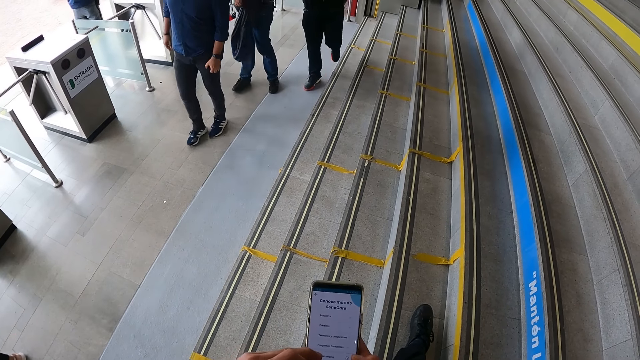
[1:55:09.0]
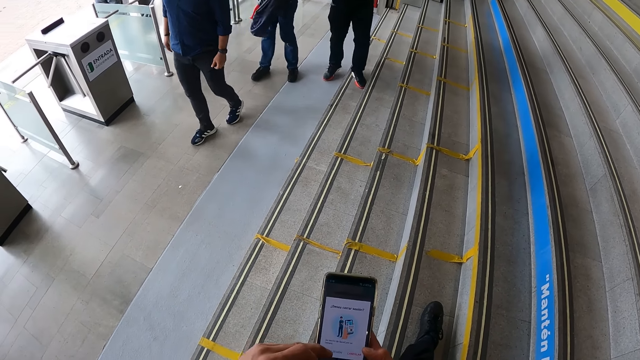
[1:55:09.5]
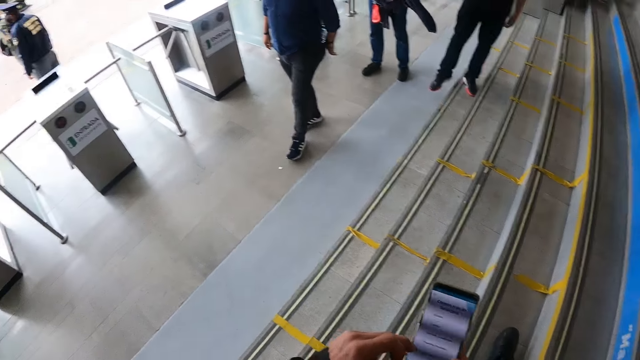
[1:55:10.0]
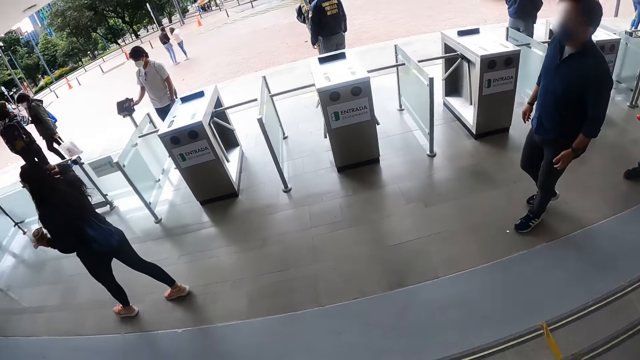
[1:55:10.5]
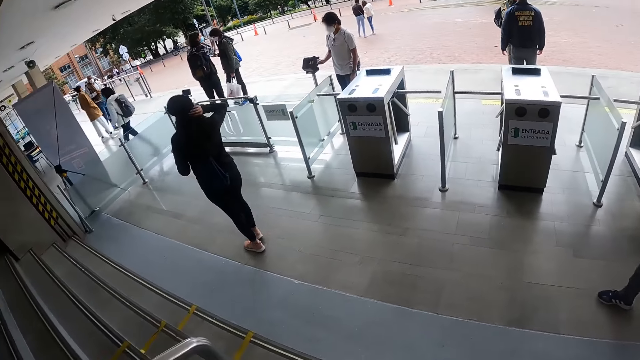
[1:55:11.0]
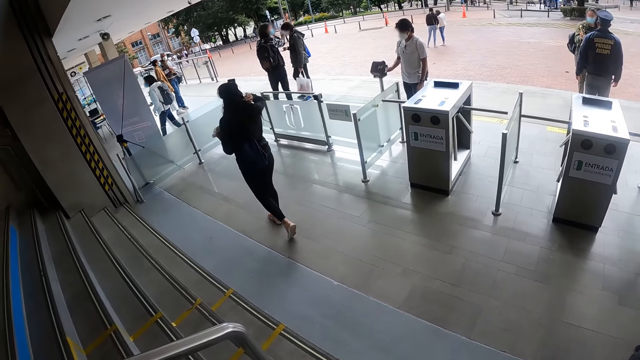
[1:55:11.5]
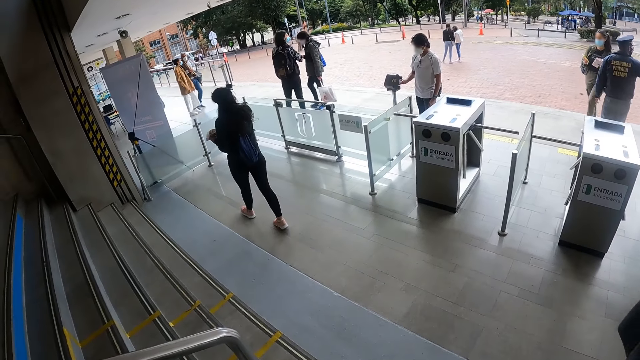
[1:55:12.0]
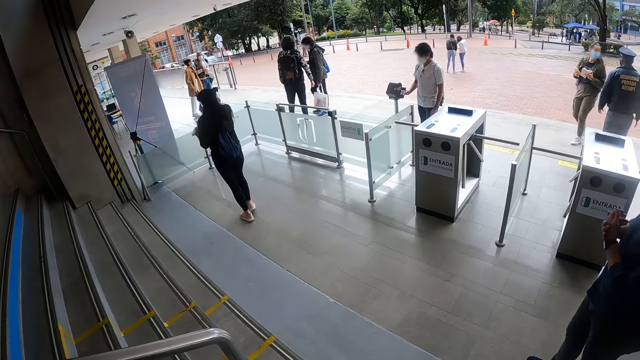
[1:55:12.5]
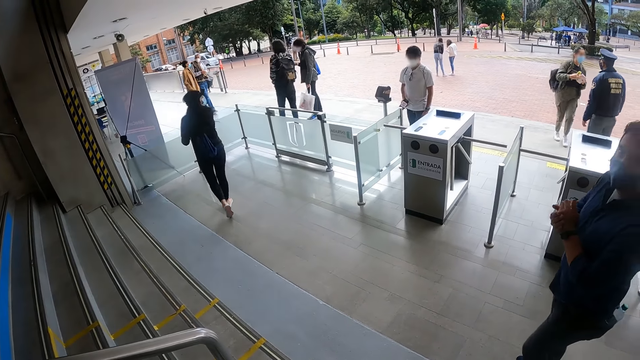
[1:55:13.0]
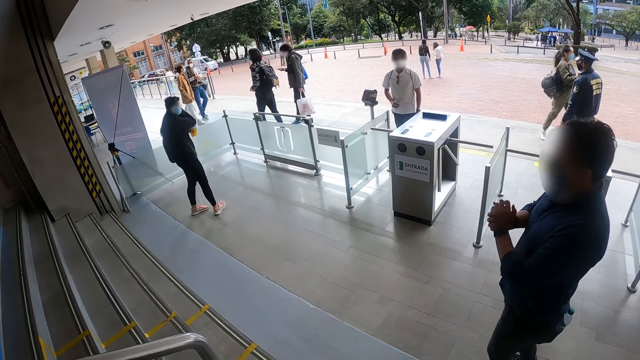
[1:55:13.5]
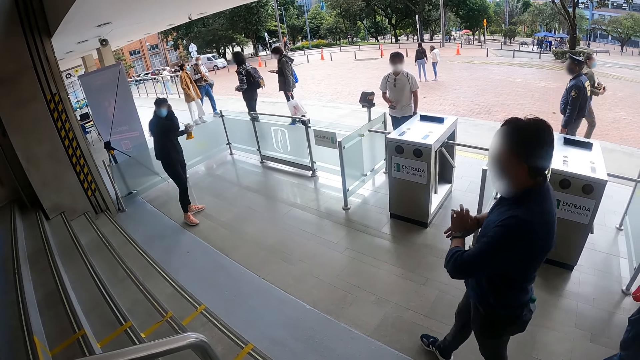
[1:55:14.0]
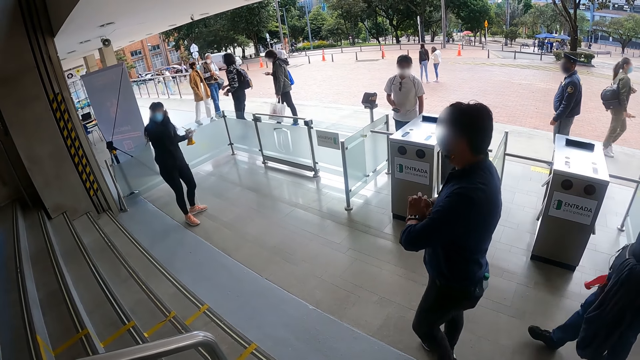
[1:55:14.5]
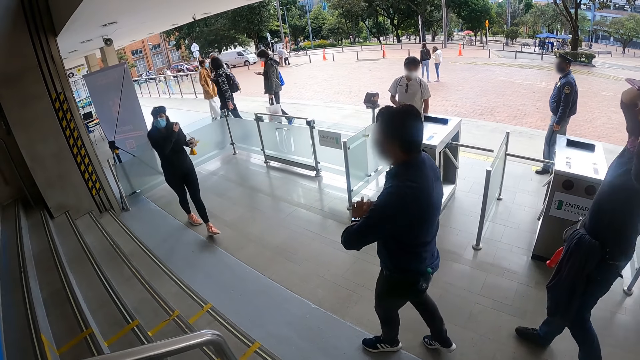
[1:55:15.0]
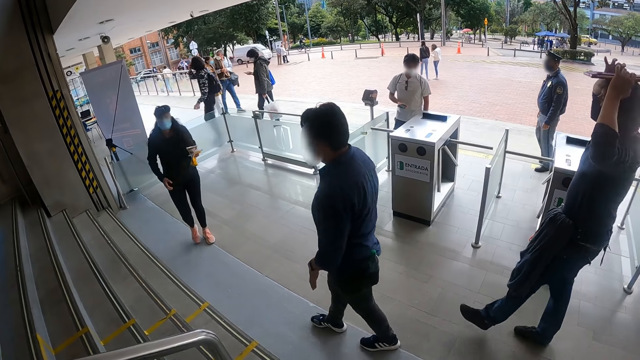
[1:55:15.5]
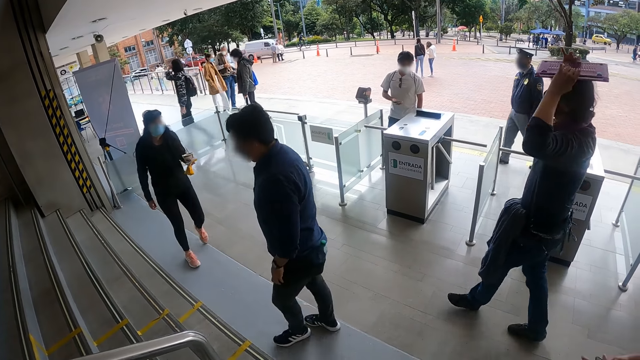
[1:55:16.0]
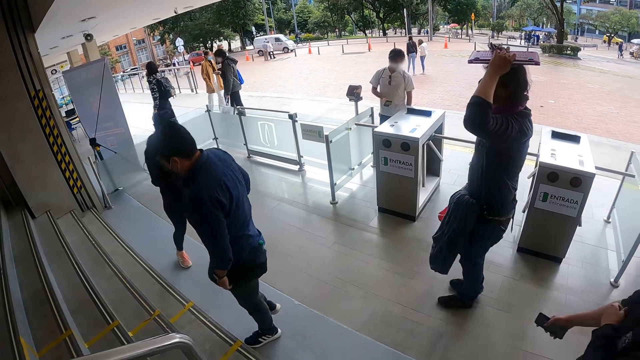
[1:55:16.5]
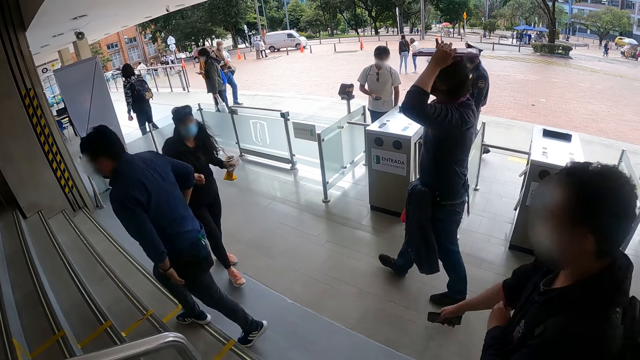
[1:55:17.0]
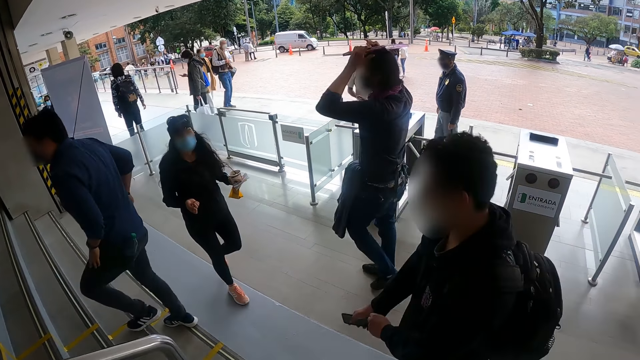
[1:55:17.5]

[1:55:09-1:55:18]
The camera wearer looks around. They stare at the woman.

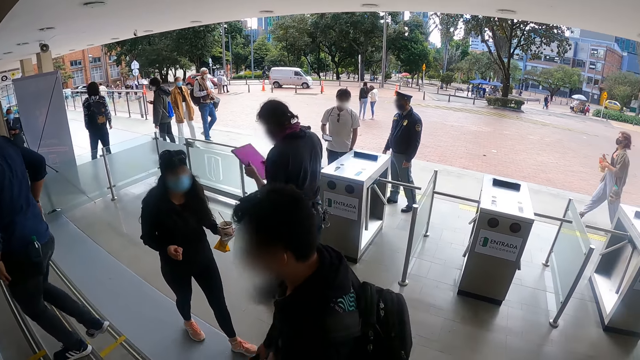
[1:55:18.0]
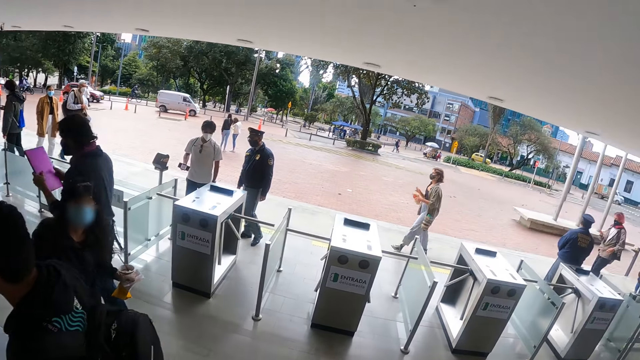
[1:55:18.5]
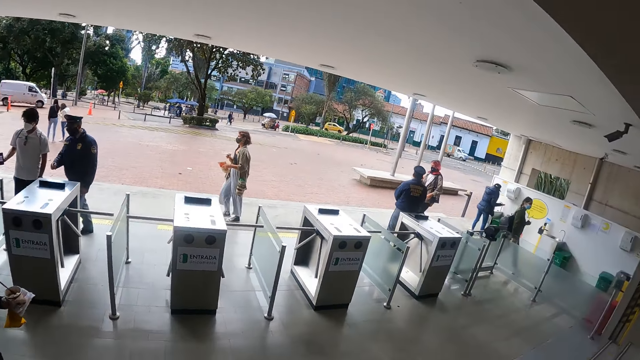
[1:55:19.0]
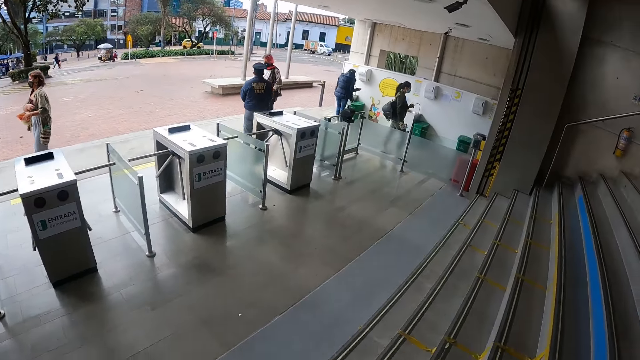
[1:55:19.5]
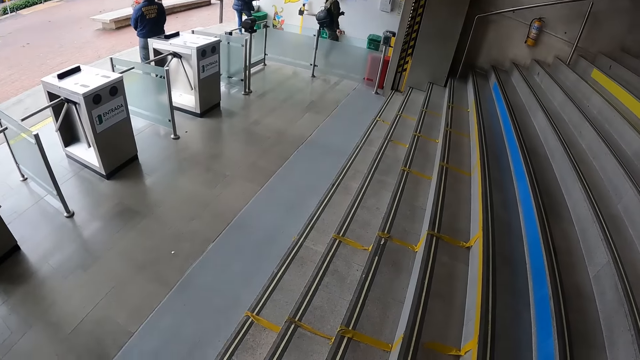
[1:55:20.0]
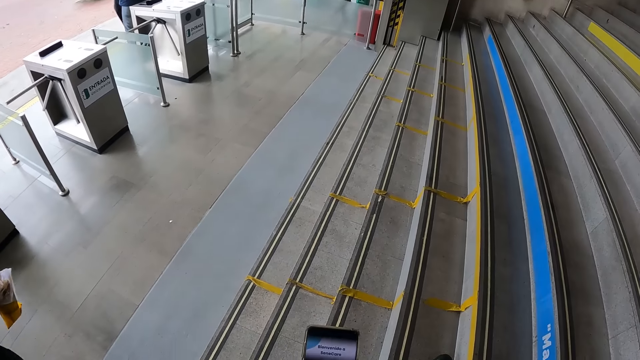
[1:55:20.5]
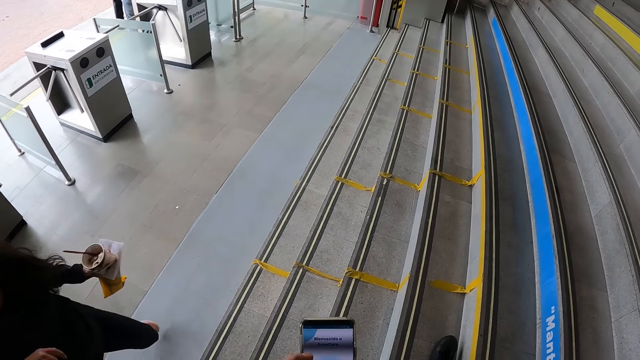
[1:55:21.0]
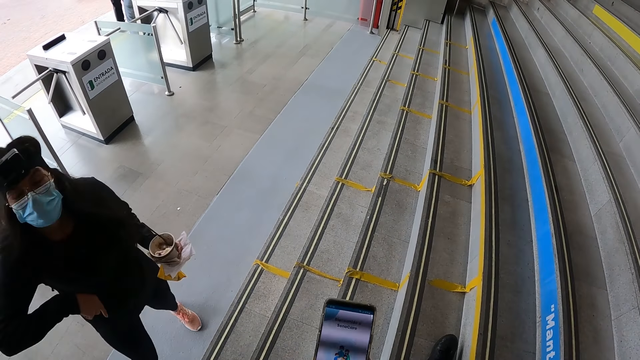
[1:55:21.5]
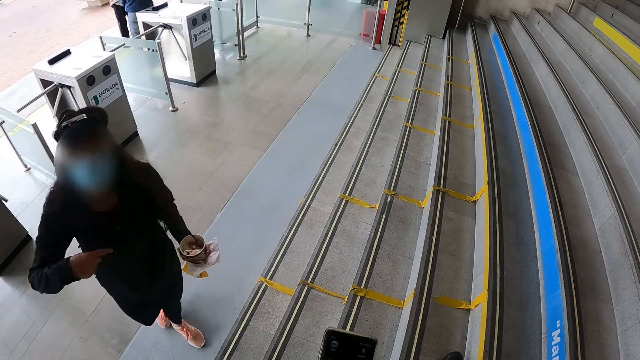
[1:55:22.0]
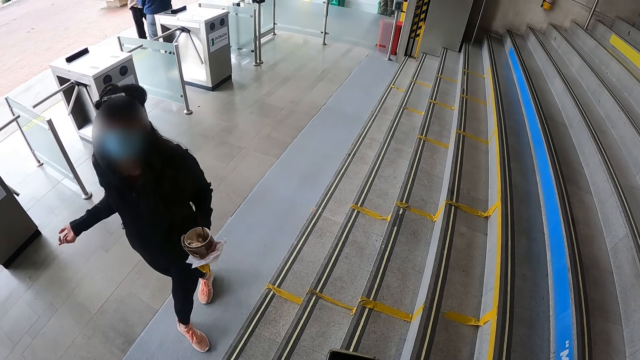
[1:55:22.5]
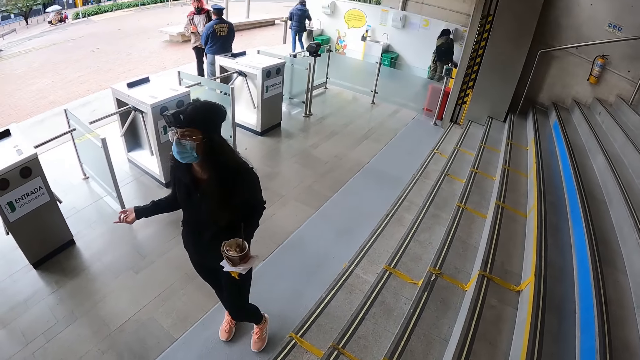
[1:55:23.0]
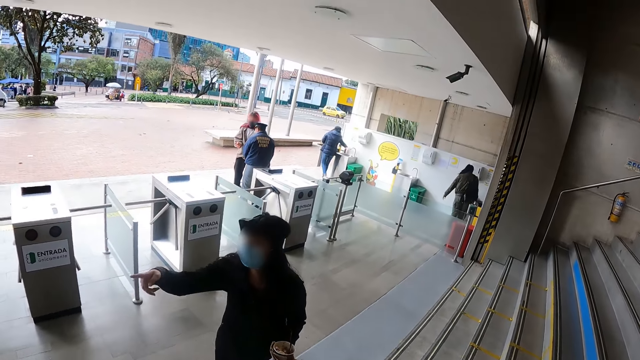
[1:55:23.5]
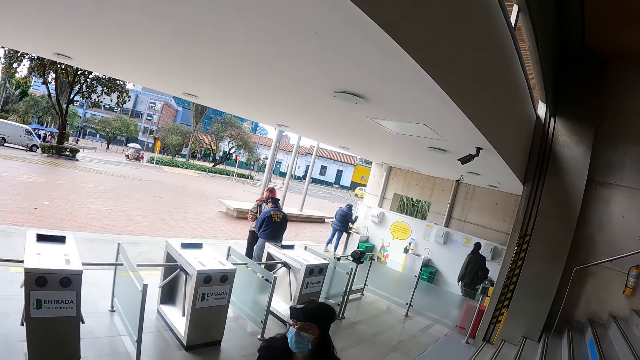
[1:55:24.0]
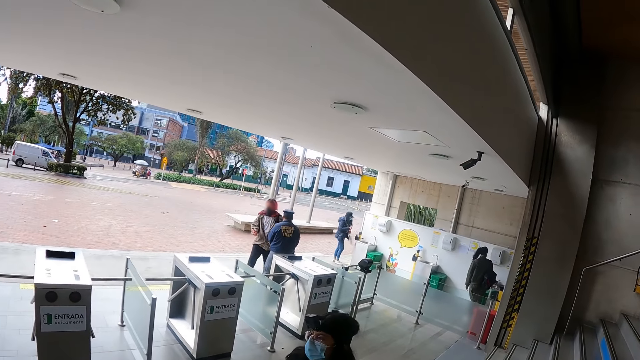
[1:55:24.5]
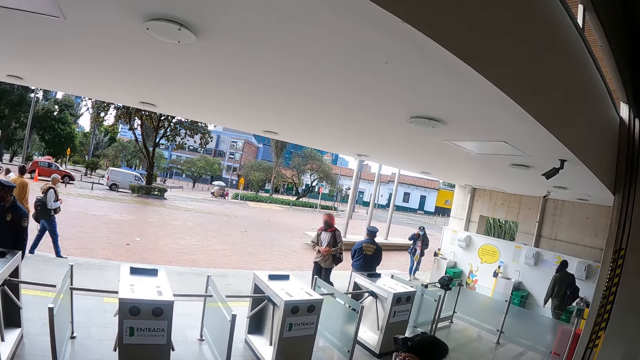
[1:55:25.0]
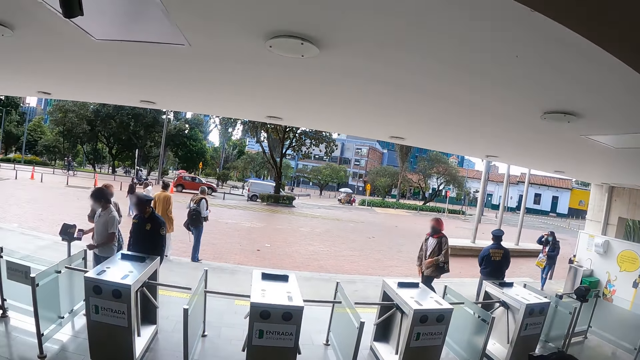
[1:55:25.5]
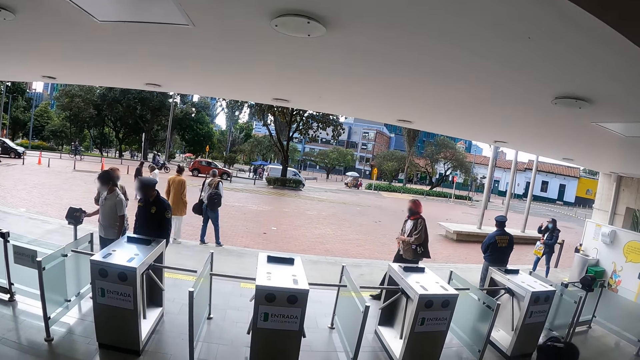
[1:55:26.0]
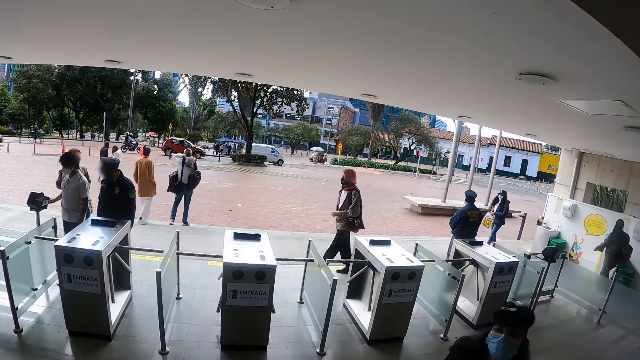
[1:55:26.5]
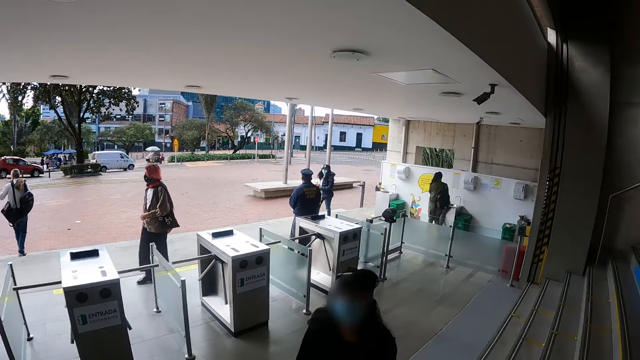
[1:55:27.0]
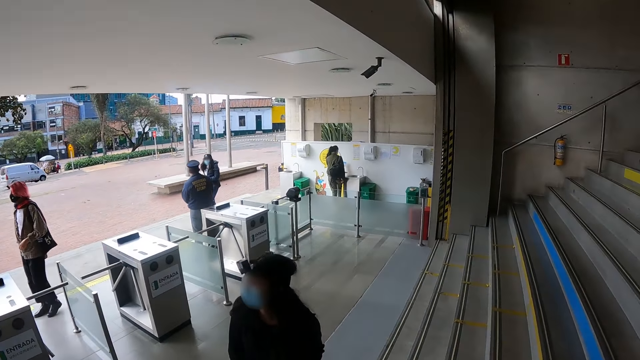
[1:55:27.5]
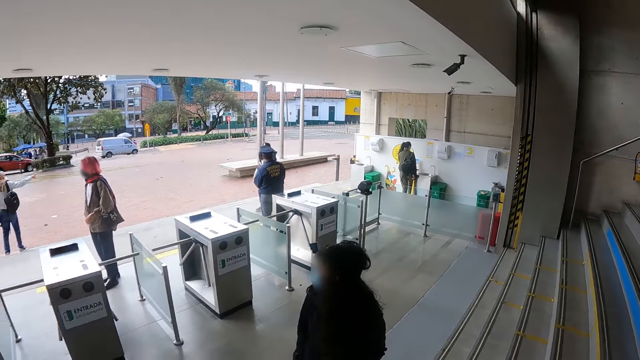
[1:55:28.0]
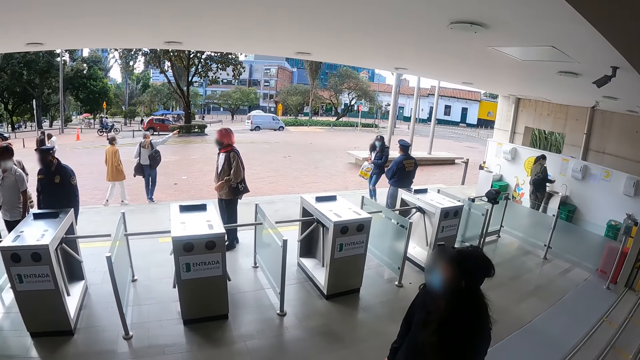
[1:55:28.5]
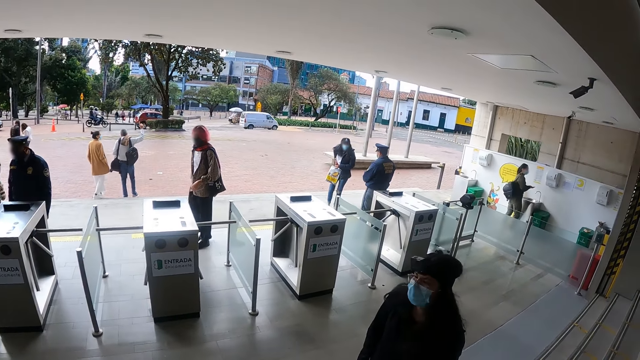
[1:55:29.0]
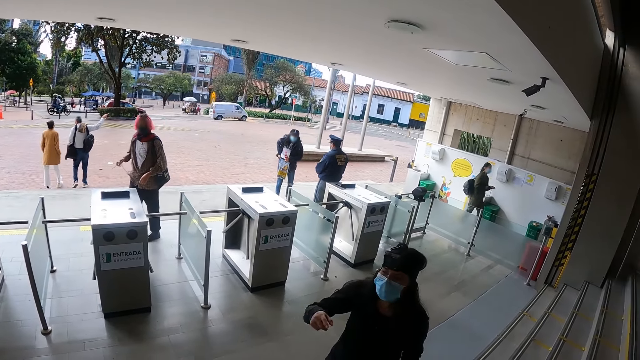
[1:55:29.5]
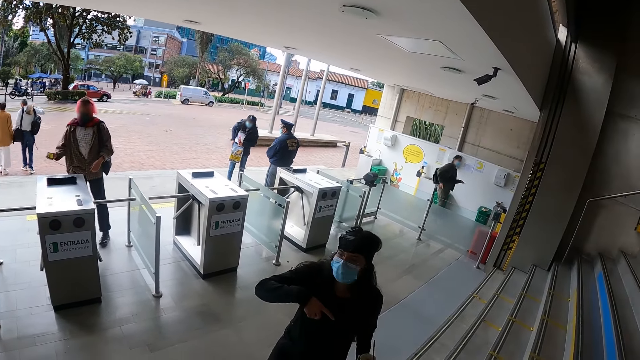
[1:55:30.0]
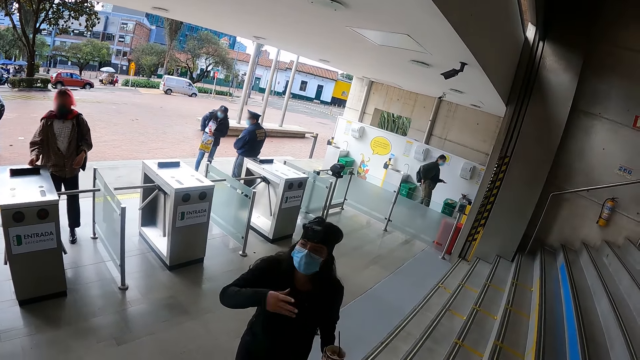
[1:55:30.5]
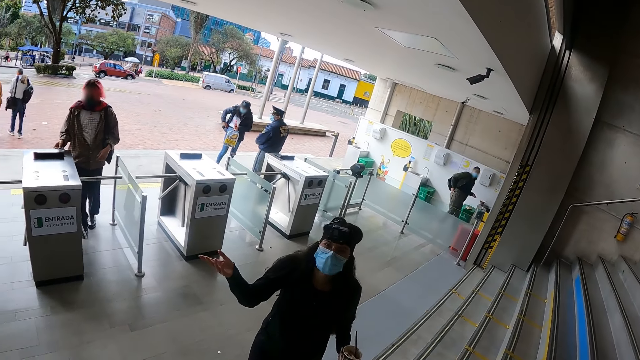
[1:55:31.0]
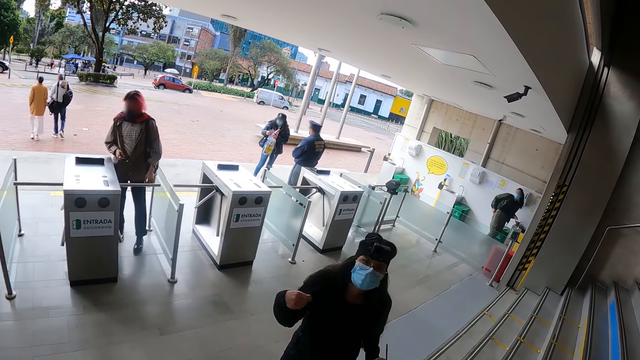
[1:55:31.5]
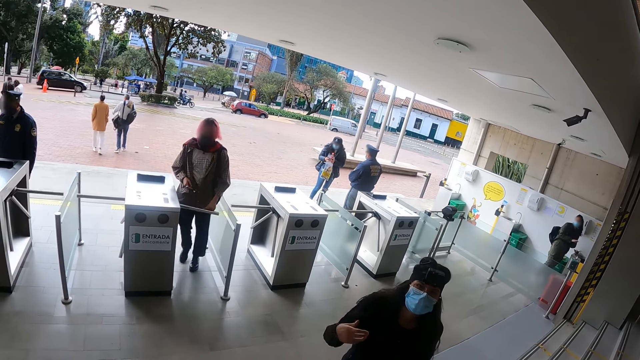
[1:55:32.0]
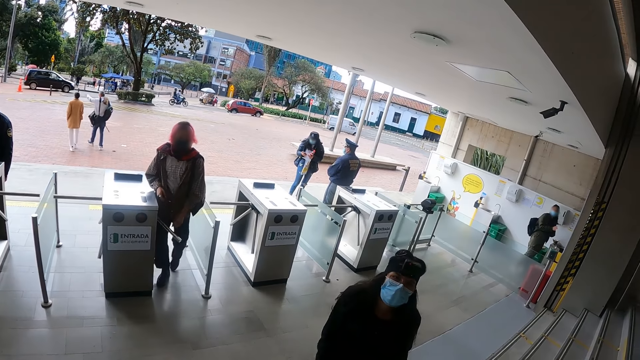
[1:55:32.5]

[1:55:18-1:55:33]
The camera wearer operates the phone. The woman moves a hand. The camera wearer looks around. They look at the entrance. The woman moves a hand.
